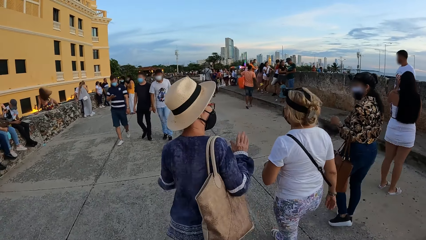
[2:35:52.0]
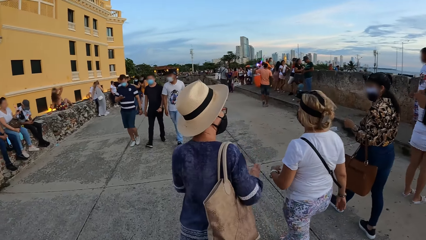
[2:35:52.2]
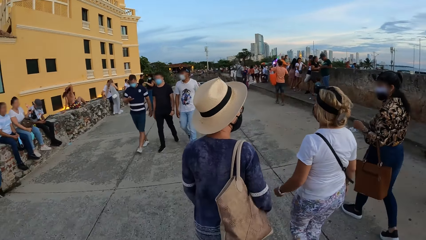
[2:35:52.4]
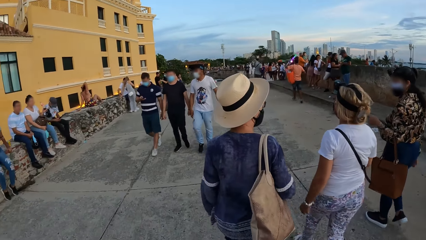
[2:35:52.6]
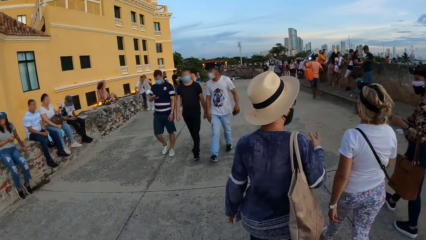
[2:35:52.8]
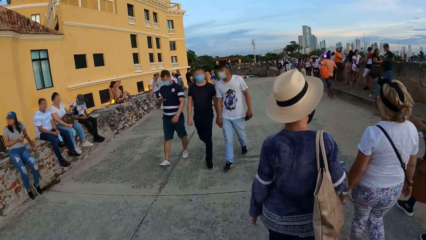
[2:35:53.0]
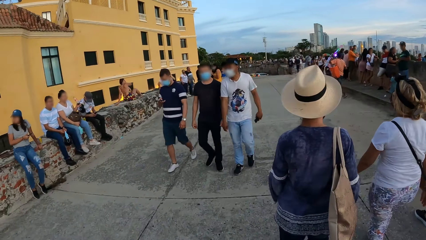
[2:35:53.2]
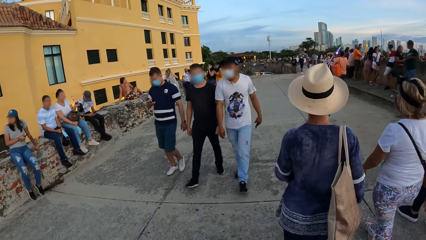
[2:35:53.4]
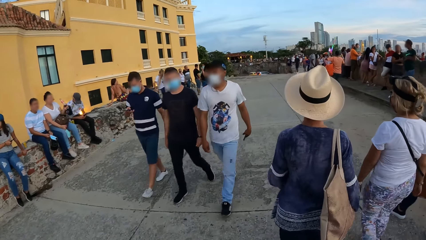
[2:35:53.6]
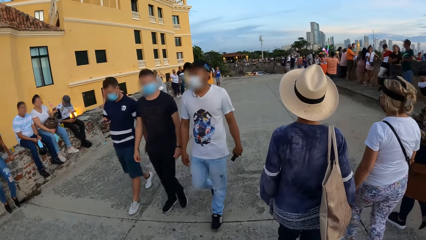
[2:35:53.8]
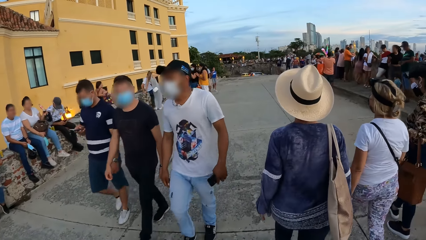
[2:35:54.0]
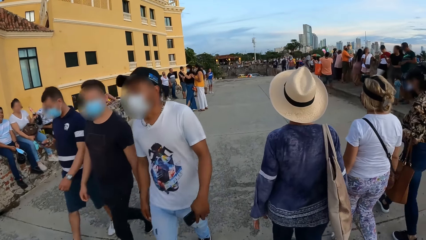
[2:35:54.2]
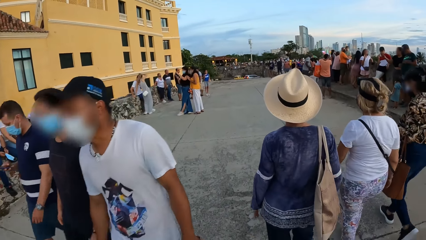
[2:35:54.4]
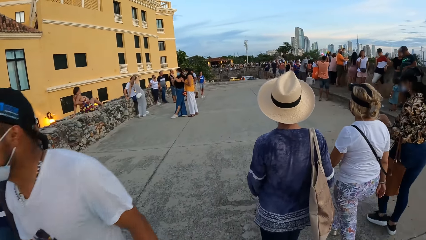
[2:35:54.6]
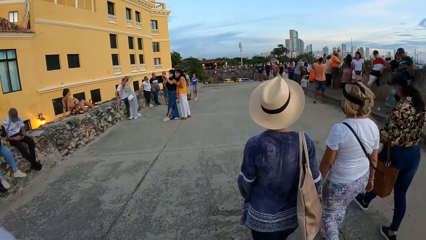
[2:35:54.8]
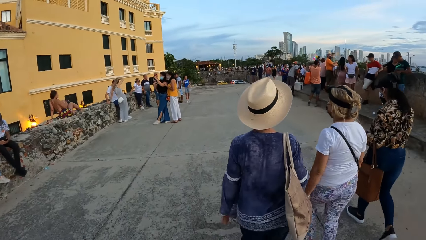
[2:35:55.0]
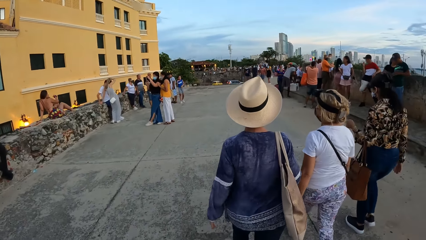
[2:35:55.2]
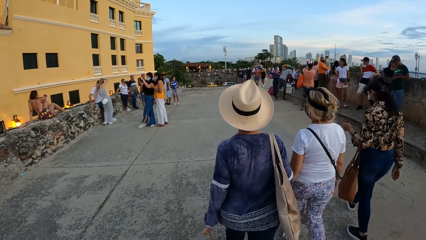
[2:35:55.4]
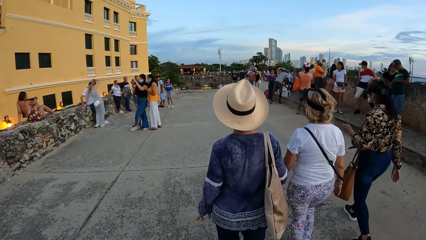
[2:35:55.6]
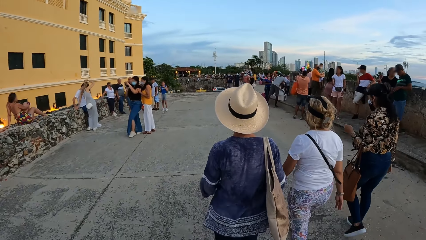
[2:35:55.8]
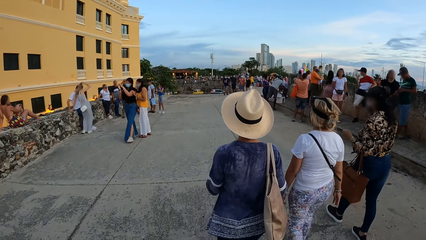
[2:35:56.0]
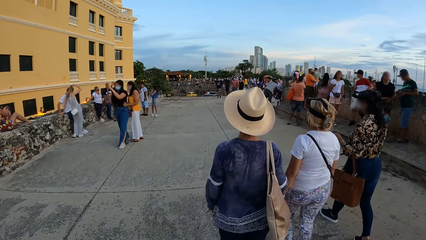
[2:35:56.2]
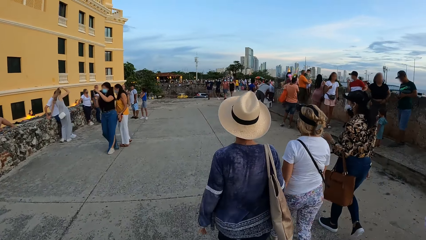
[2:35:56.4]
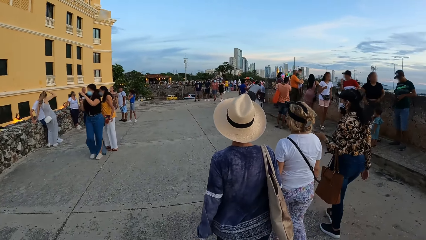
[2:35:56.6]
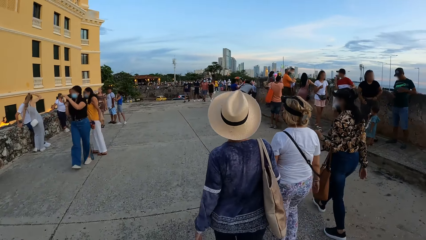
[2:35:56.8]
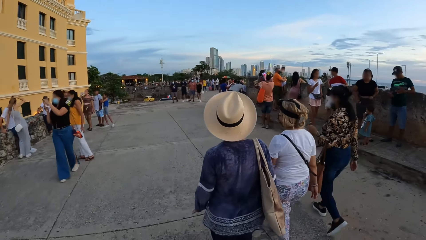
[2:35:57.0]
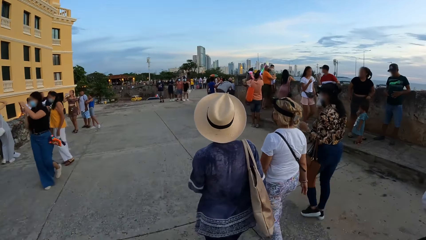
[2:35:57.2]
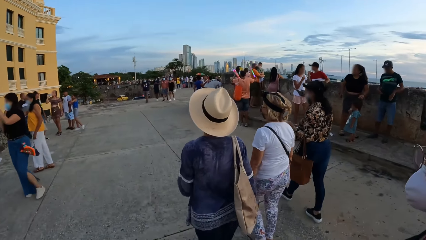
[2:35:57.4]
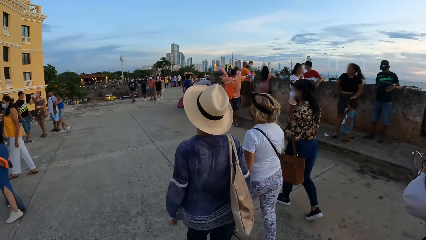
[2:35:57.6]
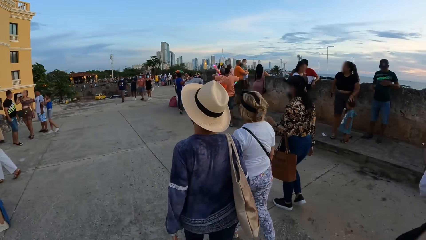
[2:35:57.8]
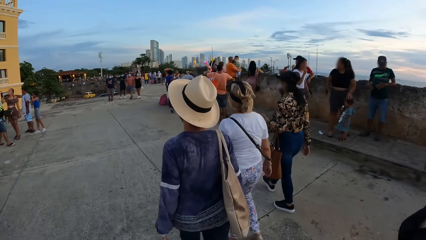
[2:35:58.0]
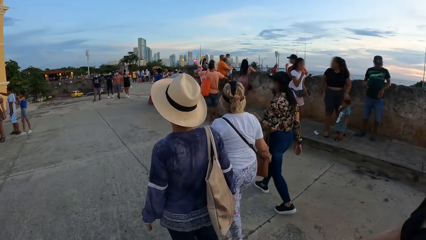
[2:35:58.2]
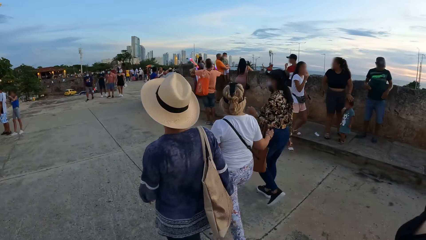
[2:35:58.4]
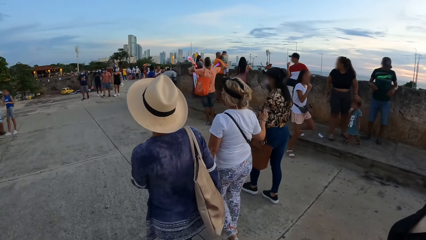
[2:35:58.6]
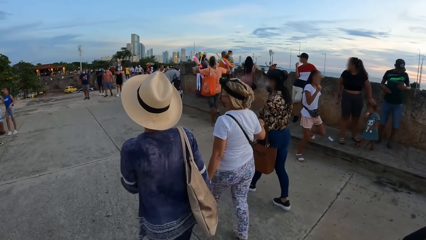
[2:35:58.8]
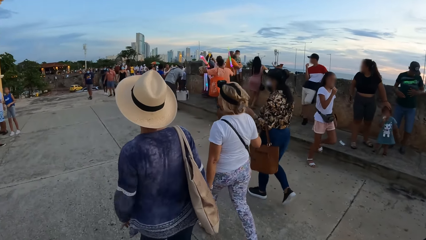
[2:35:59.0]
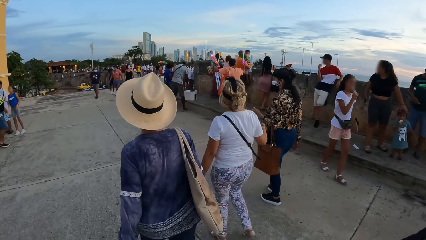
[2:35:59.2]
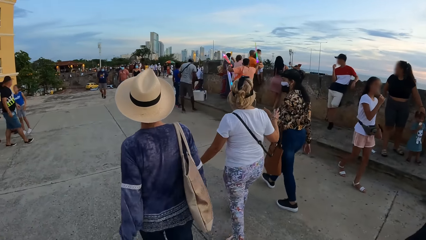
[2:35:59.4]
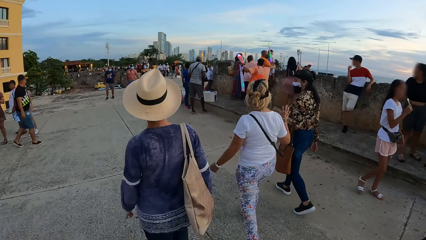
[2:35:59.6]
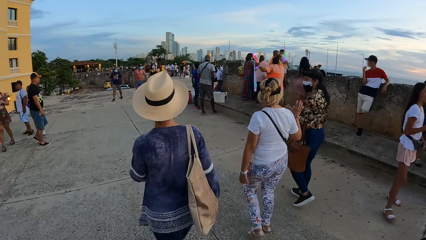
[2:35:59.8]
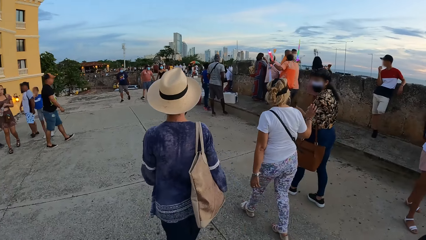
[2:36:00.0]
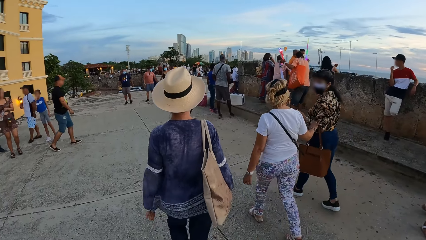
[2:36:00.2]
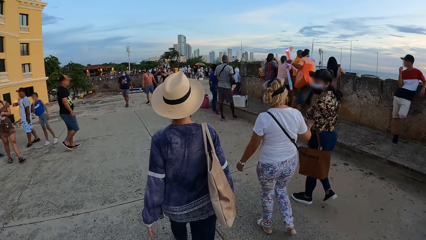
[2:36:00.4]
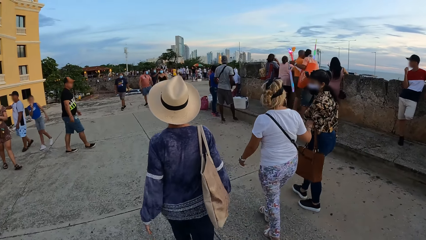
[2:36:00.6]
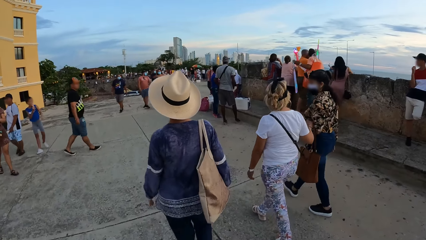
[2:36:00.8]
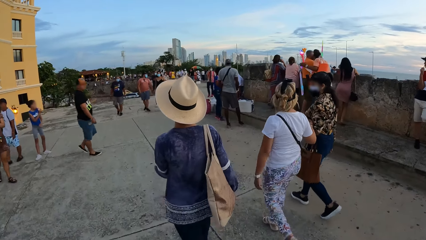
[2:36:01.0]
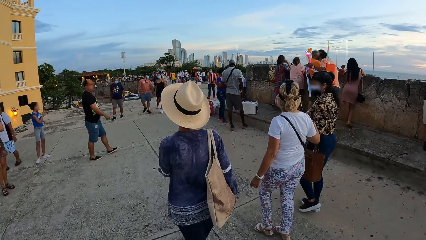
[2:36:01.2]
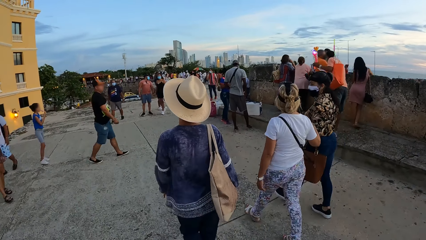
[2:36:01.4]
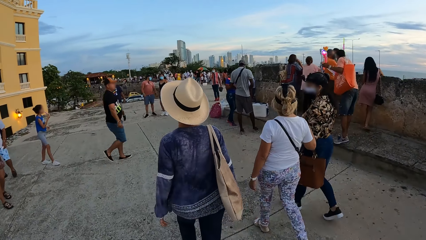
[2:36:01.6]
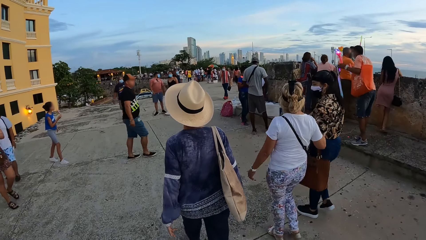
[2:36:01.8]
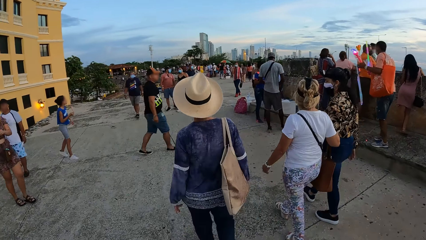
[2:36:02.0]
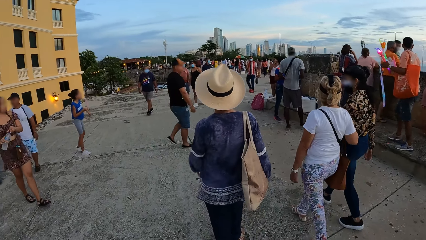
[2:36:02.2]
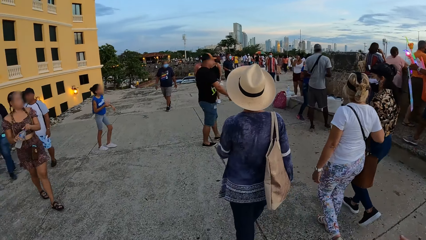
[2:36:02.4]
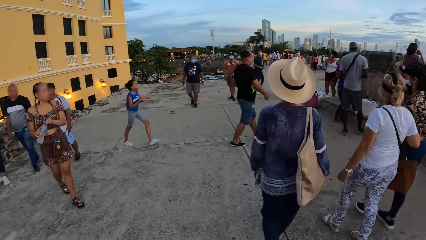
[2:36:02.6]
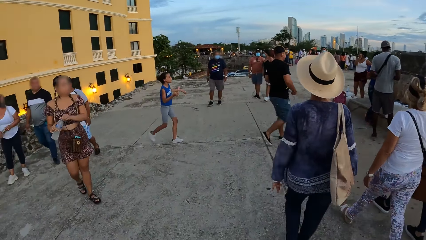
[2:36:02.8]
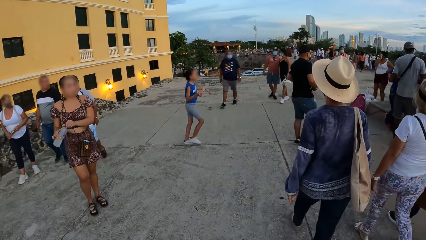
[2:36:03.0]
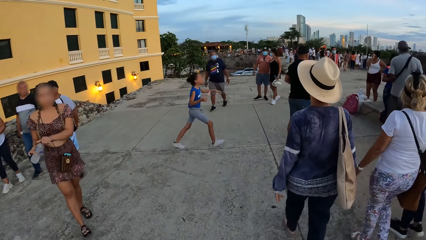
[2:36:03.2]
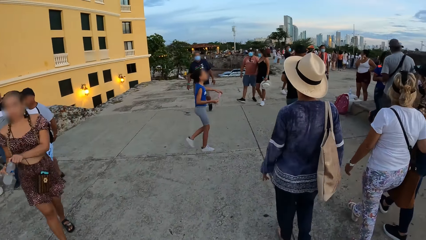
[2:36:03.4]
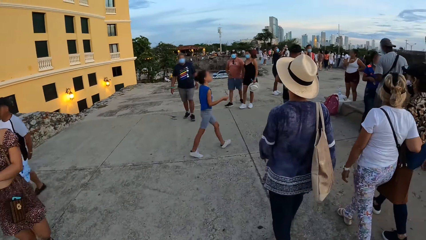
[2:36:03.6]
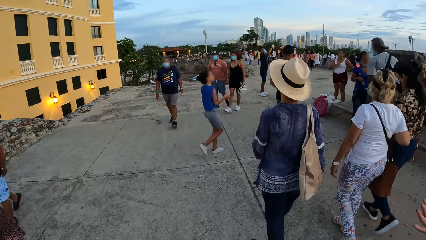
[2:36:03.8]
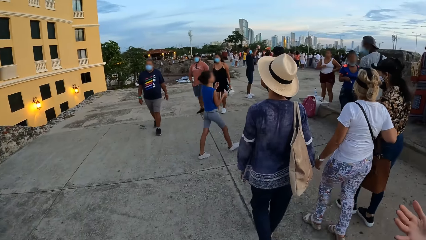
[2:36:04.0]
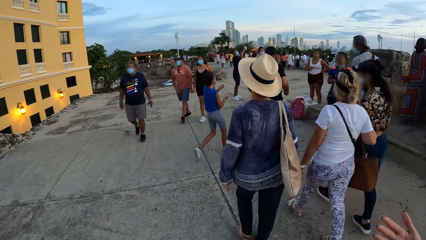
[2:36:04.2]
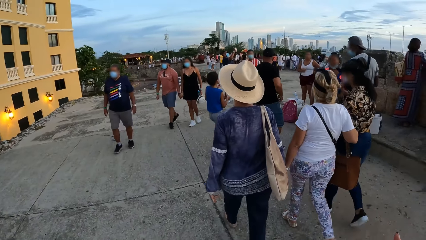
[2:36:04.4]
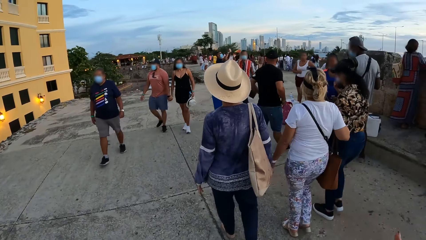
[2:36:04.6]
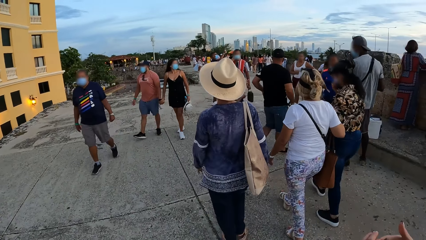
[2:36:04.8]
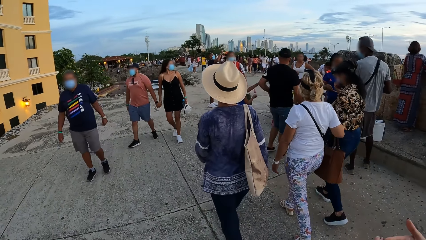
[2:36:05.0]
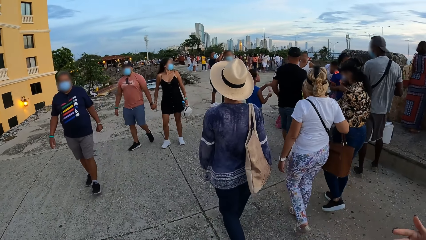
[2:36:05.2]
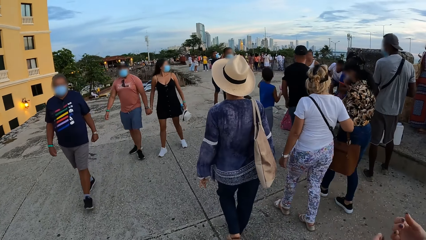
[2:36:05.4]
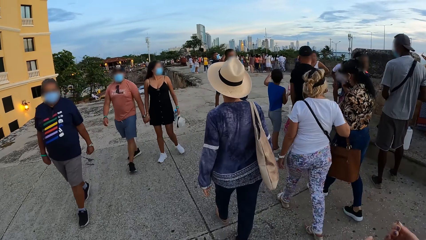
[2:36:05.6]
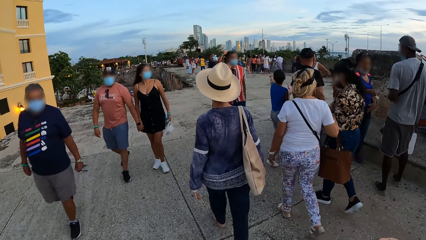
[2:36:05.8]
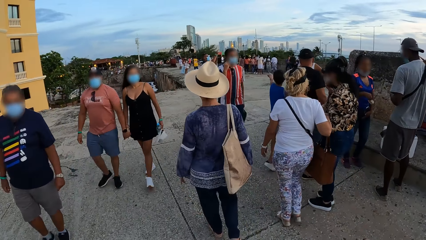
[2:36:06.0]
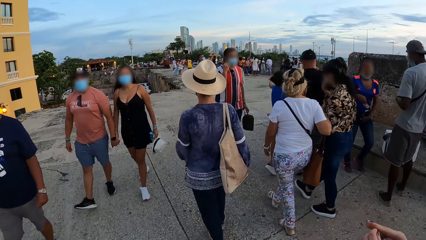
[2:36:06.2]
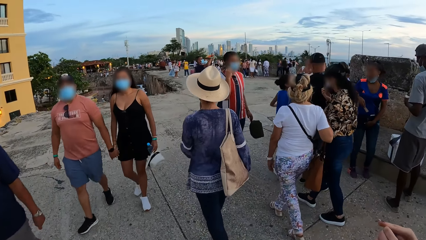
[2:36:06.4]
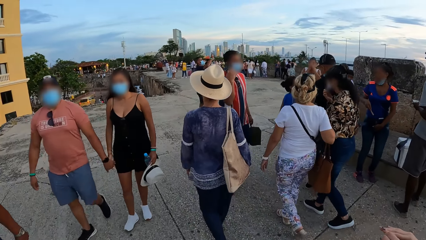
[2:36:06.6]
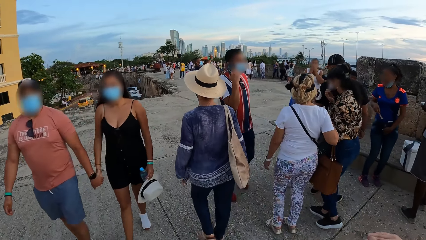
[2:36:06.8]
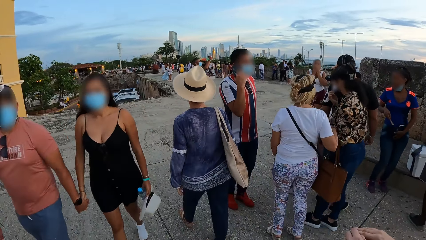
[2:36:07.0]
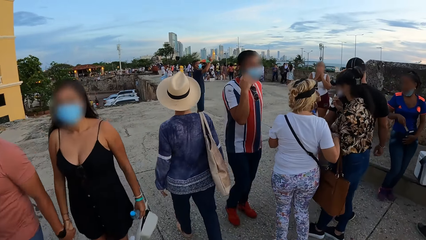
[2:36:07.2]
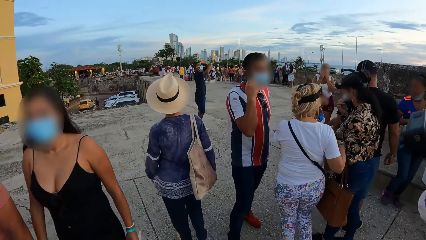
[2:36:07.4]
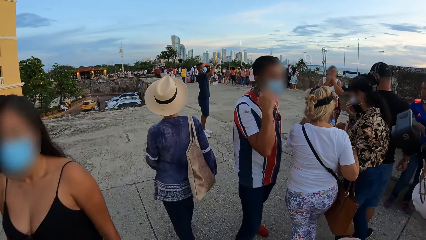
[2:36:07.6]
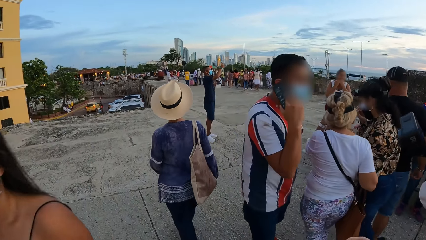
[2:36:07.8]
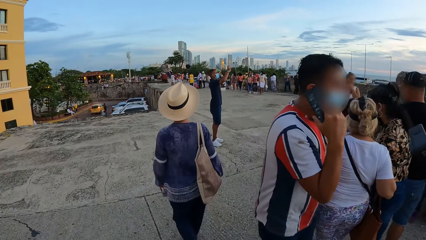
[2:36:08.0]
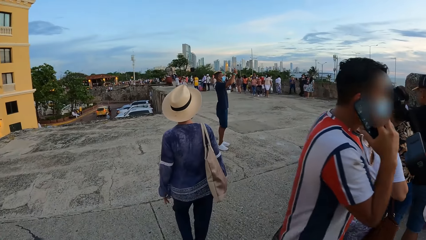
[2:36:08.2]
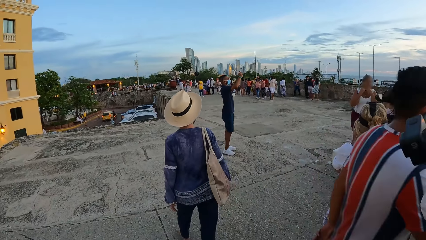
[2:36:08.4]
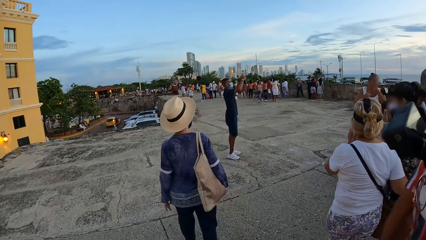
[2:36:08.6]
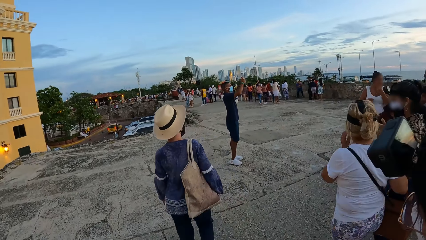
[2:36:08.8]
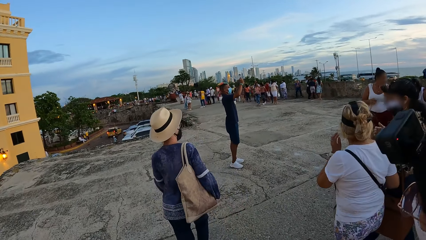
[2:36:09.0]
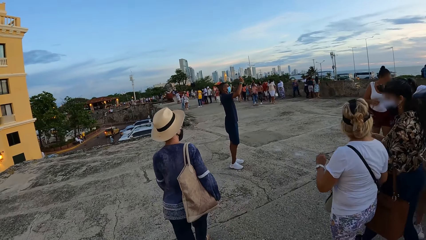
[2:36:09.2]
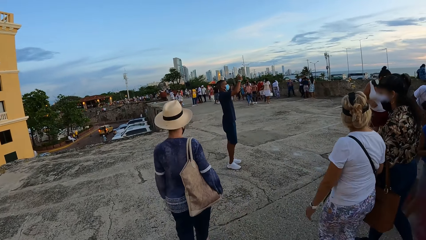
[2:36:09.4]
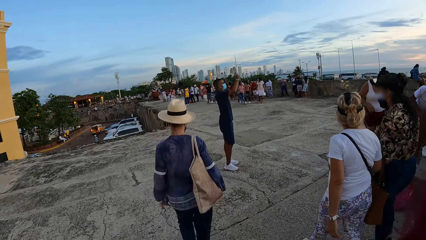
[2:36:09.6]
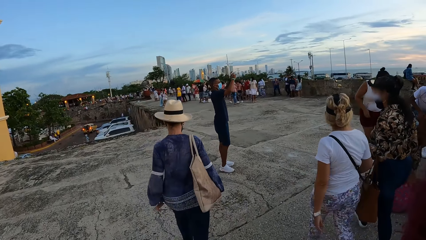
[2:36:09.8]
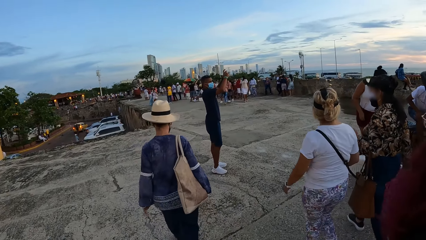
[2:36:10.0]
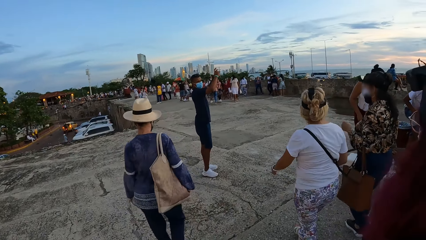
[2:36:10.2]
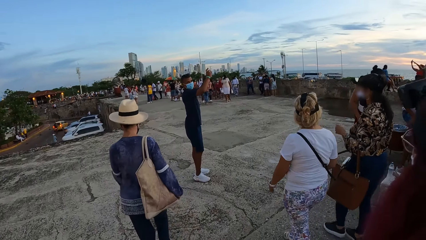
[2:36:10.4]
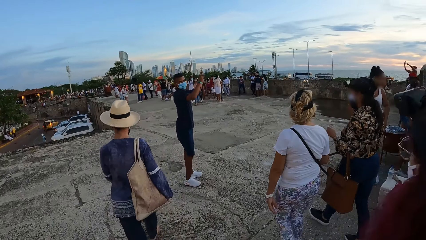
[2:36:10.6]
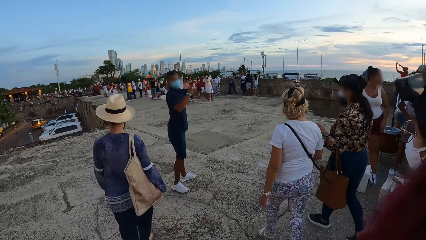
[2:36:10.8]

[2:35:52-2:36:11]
A man walks past the camera wearer. A woman walks past the camera wearer.
